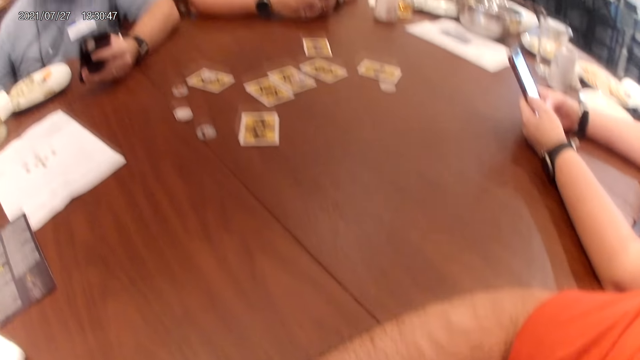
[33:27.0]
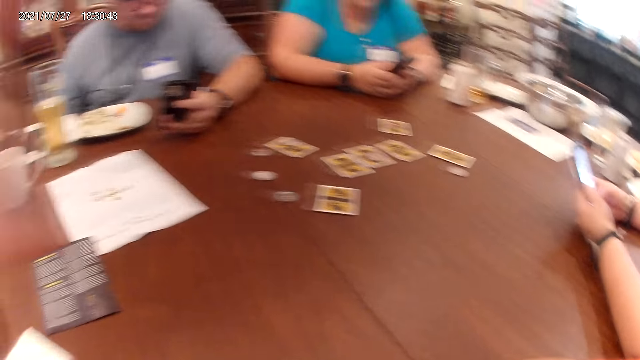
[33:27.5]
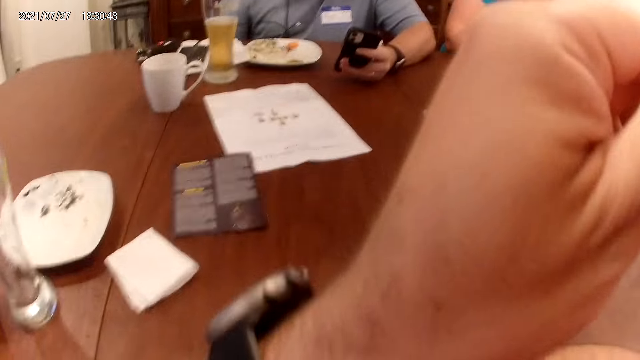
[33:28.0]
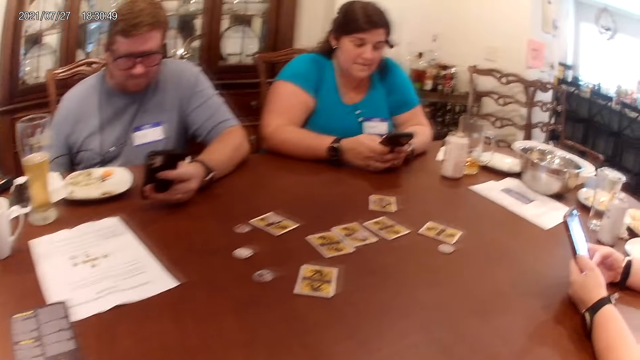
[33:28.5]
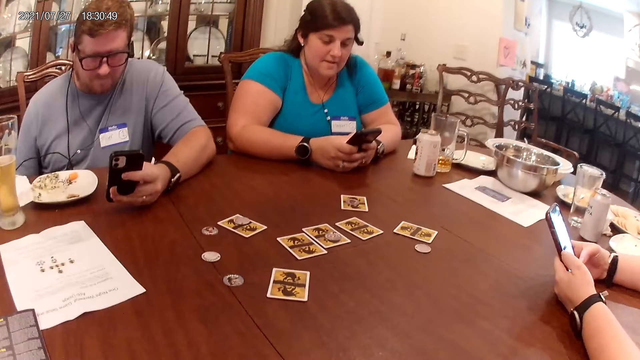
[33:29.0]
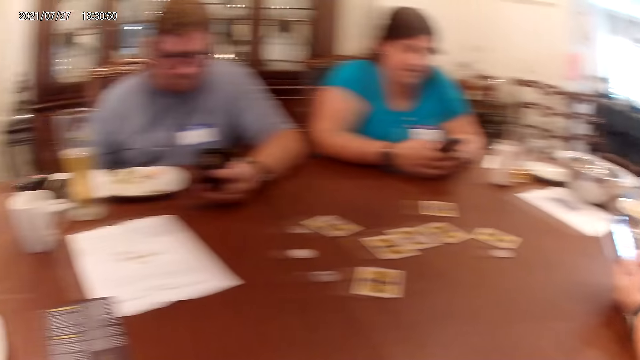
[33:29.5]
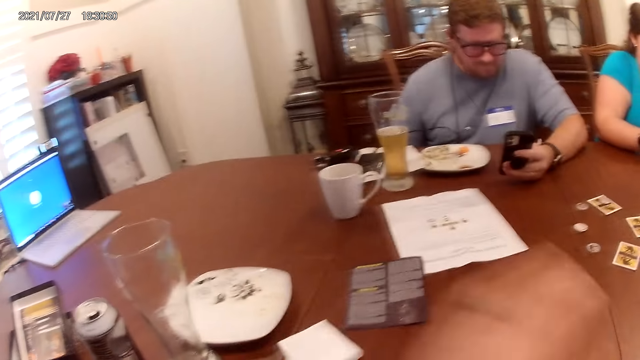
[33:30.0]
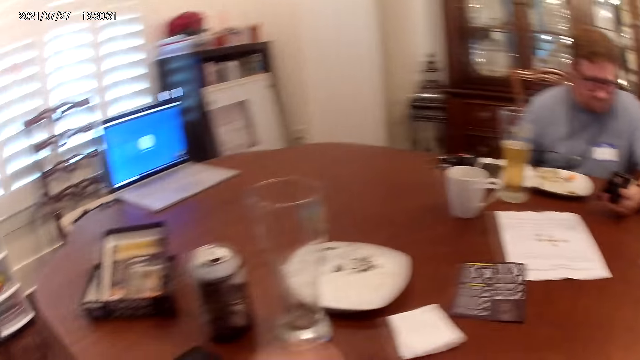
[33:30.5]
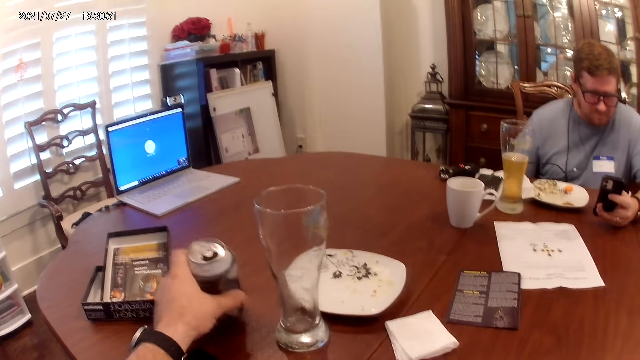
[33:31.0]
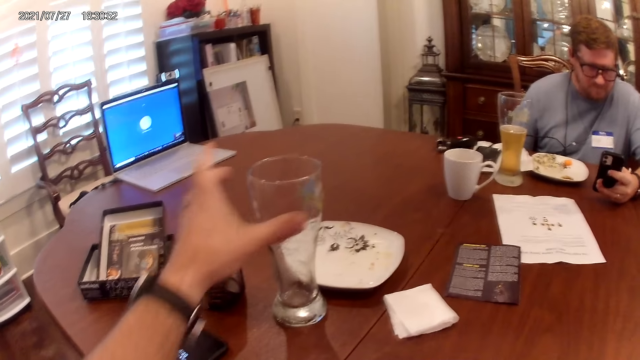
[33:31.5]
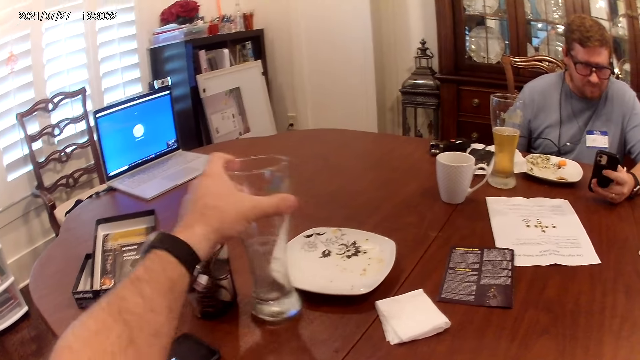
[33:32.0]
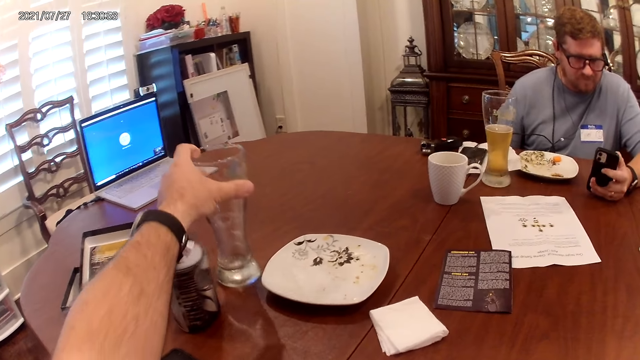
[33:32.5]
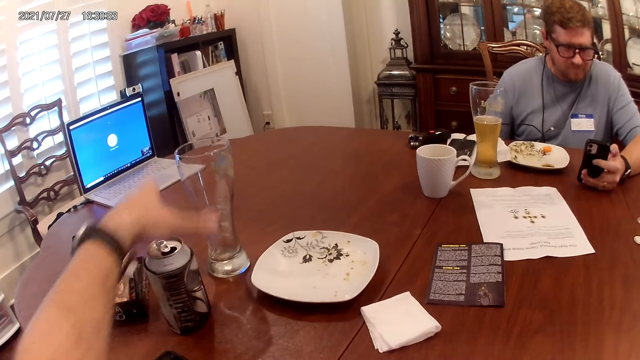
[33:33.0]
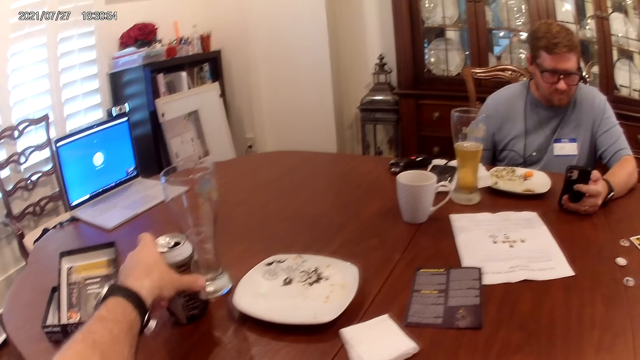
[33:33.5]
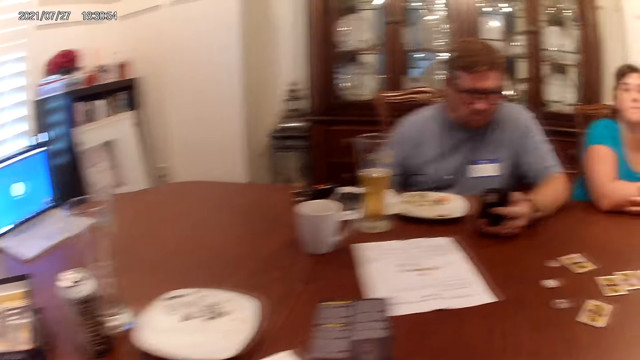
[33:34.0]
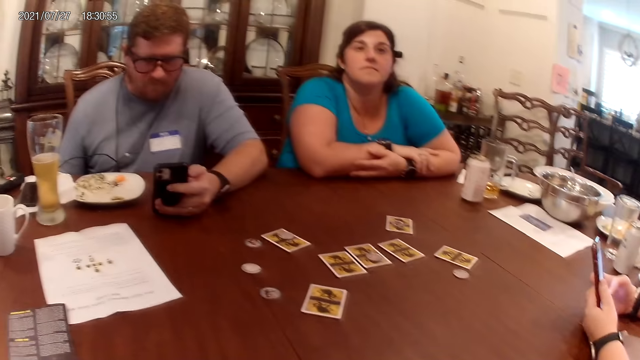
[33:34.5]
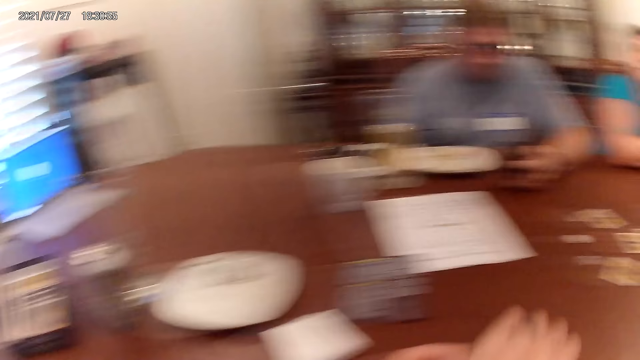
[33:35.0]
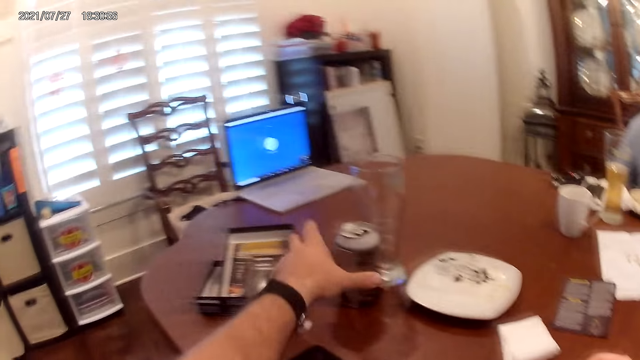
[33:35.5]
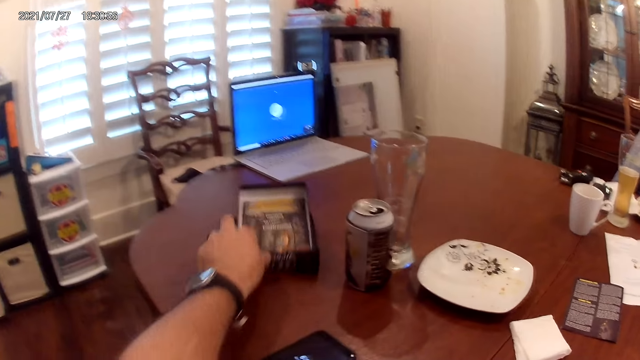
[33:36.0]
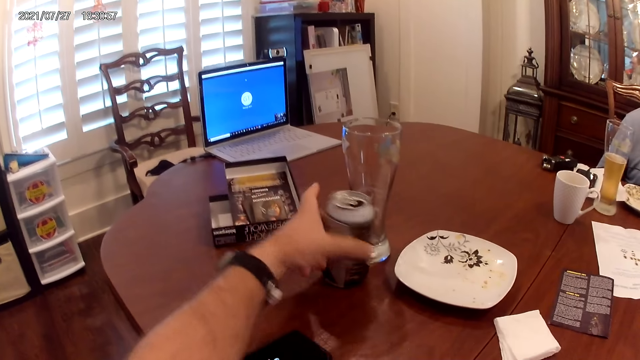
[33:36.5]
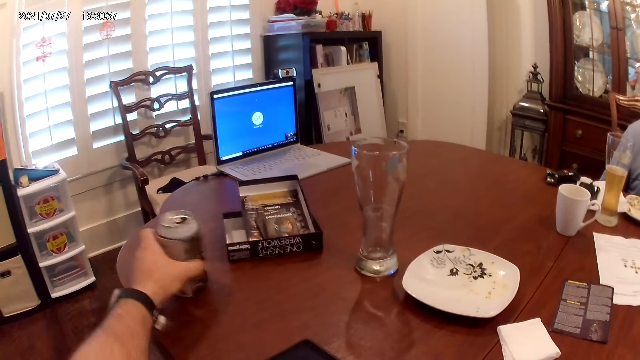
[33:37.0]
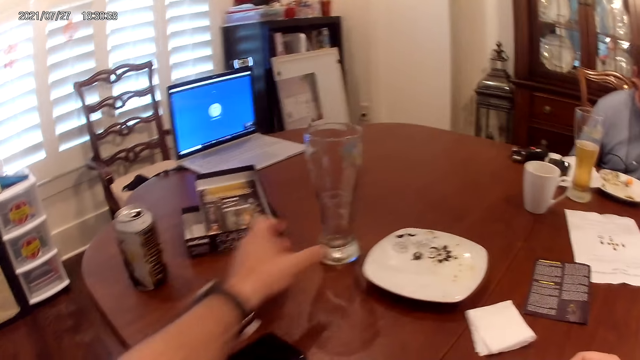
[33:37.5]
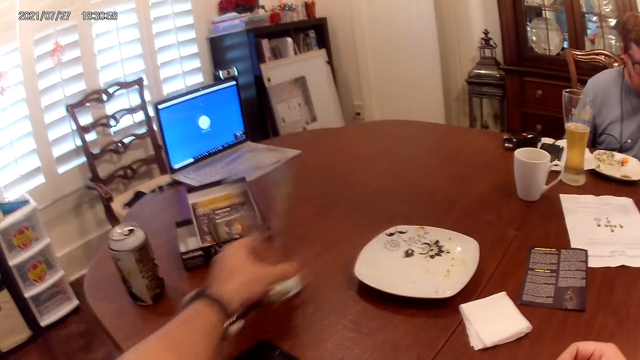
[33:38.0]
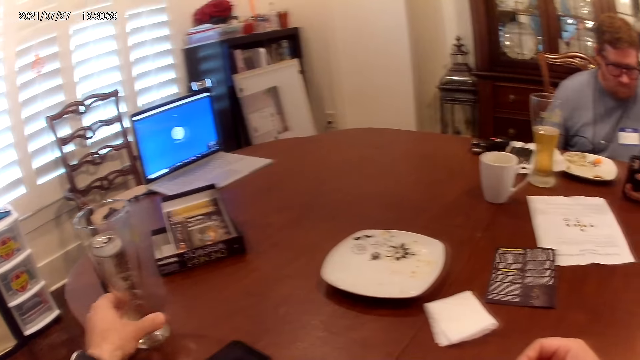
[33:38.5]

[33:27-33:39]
The camera wearer looks at the table. He raises his left hand close to his mouth. He speaks to the man, the woman, and another woman. He shakes a can of beer with his left hand. He adjusts the position of a glass cup with his left hand. He adjusts the position of the can of beer with his left hand. He adjusts the position of a game pack with his left hand. He adjusts the position of the can of beer with his left hand. He adjusts the position of the glass cup with his left hand.

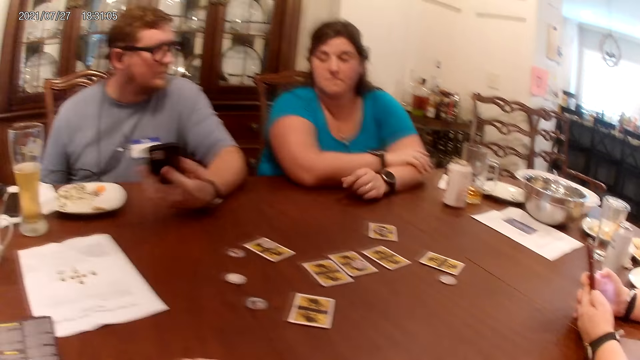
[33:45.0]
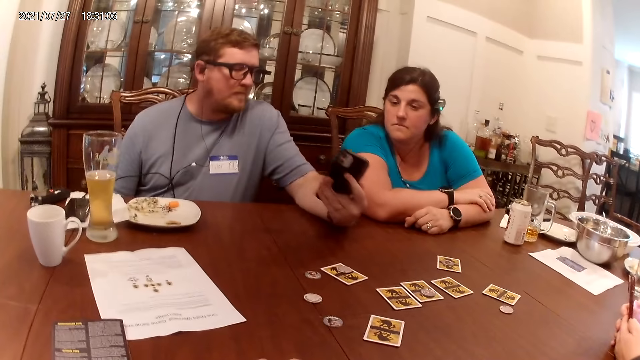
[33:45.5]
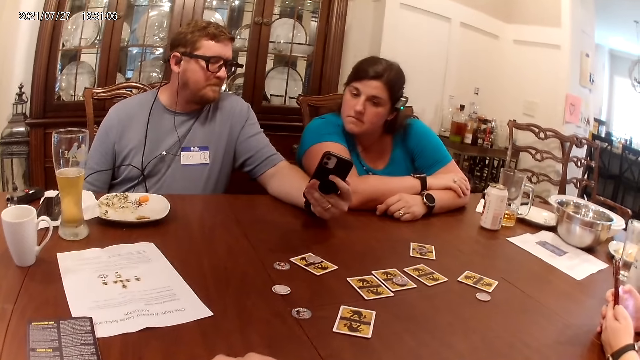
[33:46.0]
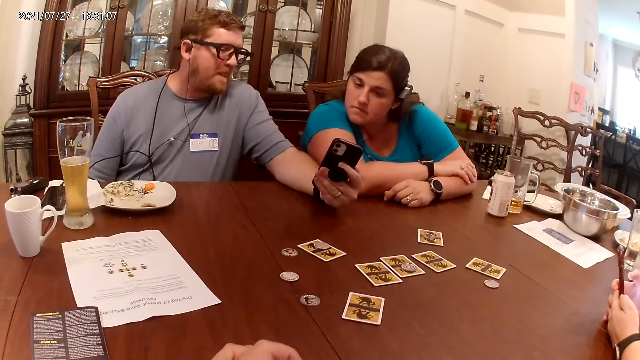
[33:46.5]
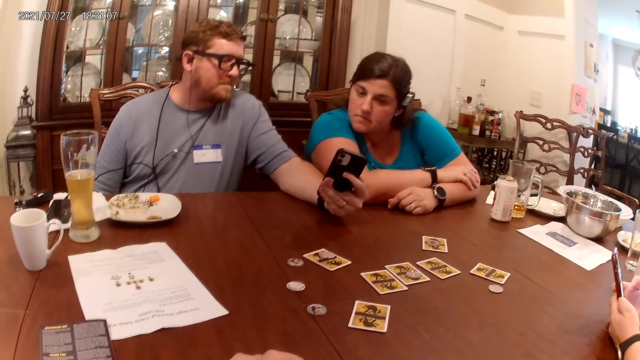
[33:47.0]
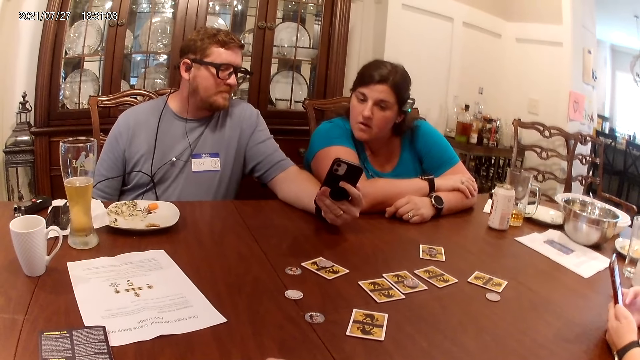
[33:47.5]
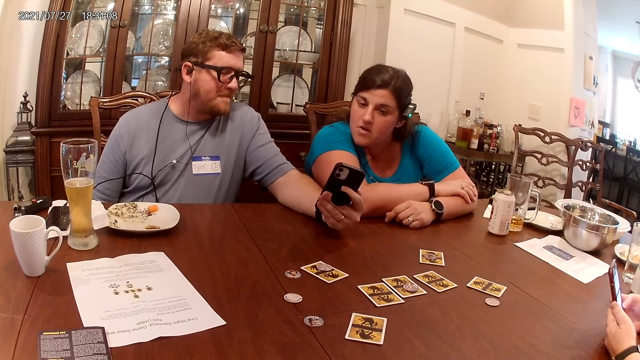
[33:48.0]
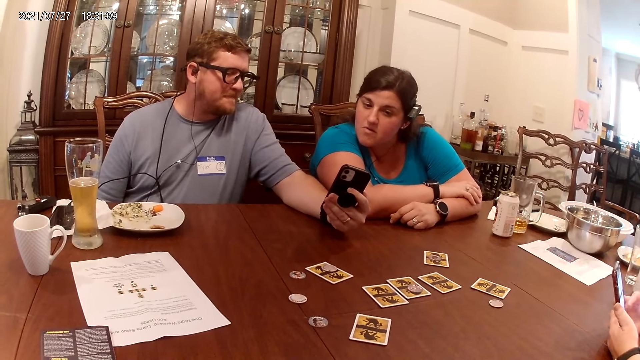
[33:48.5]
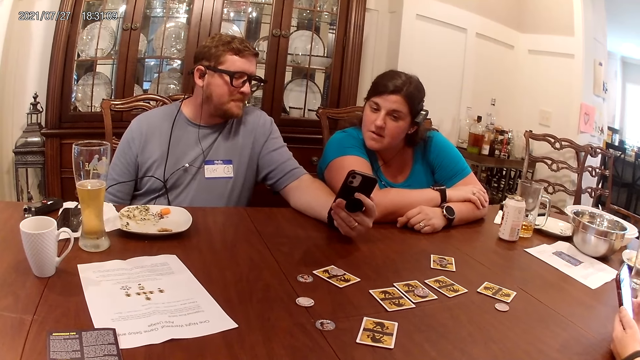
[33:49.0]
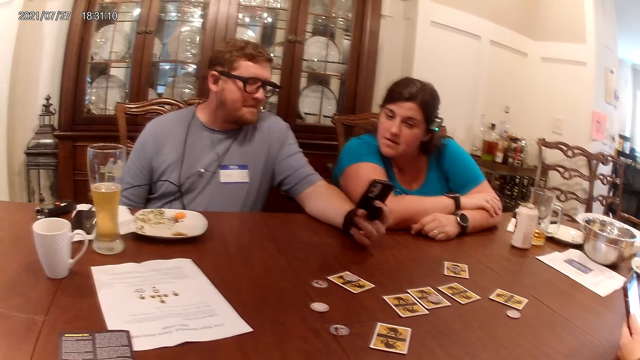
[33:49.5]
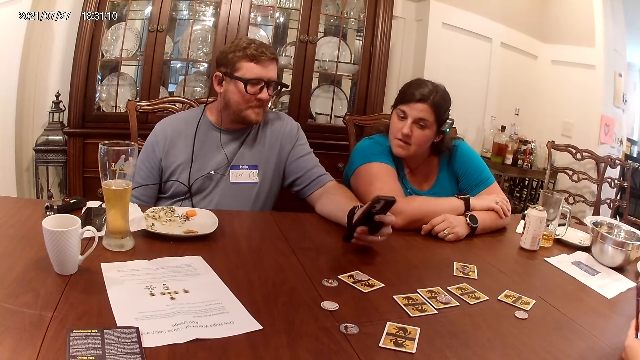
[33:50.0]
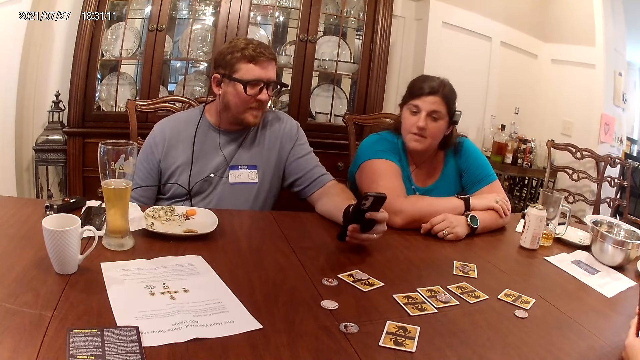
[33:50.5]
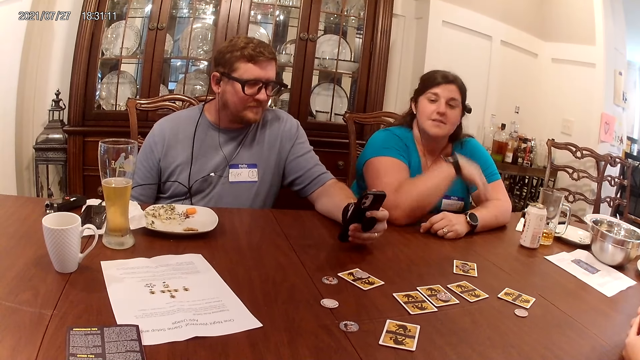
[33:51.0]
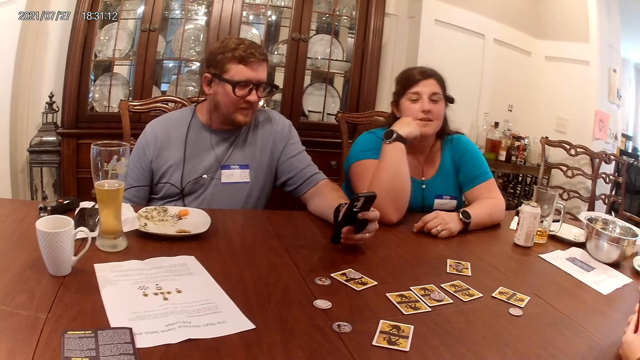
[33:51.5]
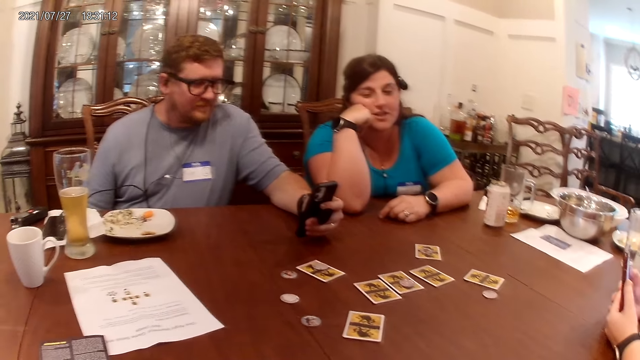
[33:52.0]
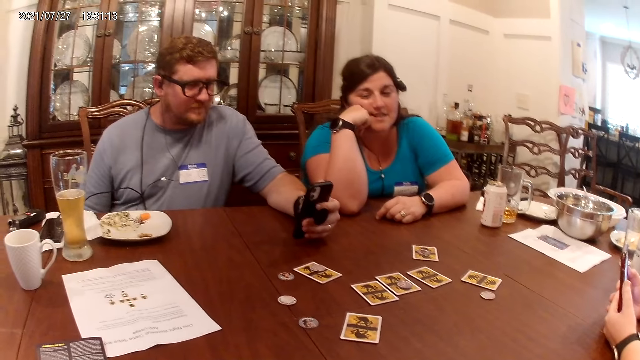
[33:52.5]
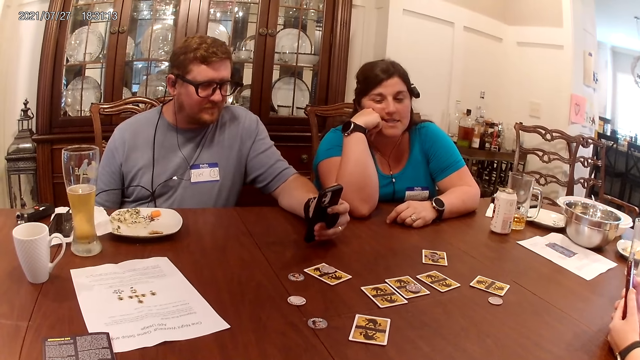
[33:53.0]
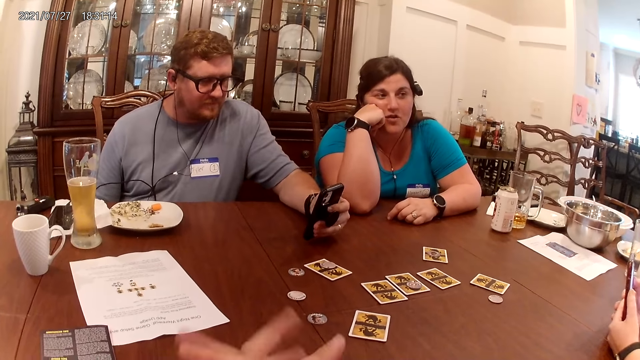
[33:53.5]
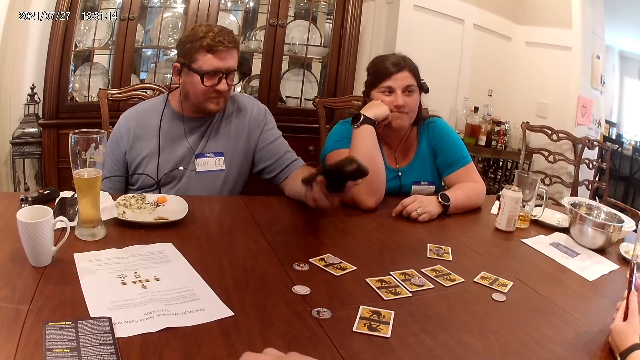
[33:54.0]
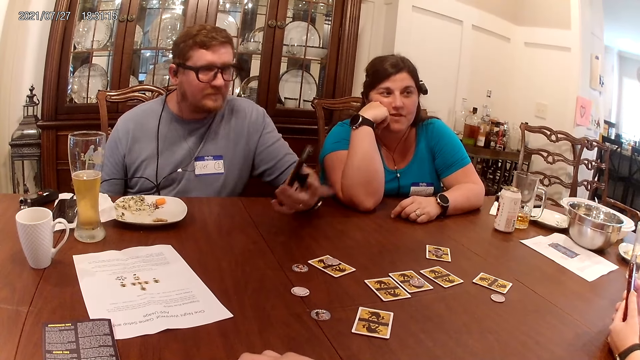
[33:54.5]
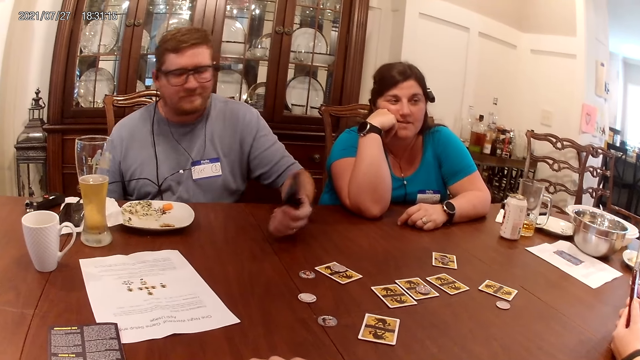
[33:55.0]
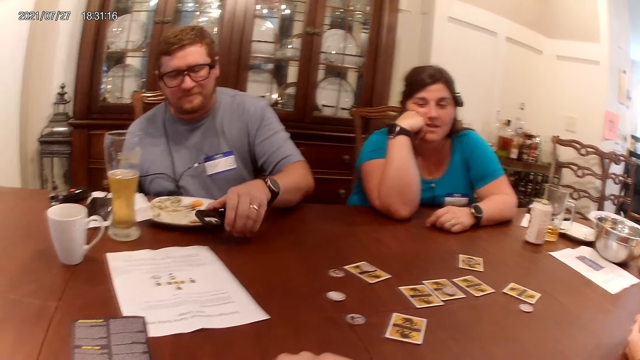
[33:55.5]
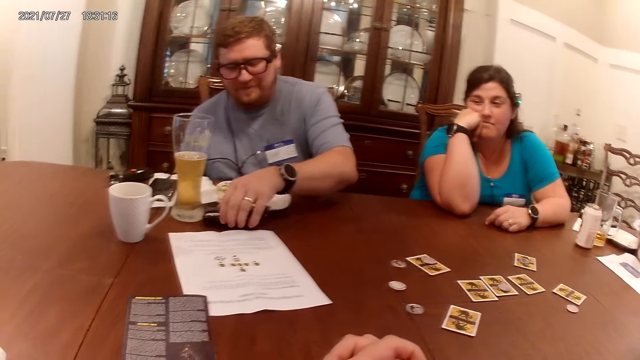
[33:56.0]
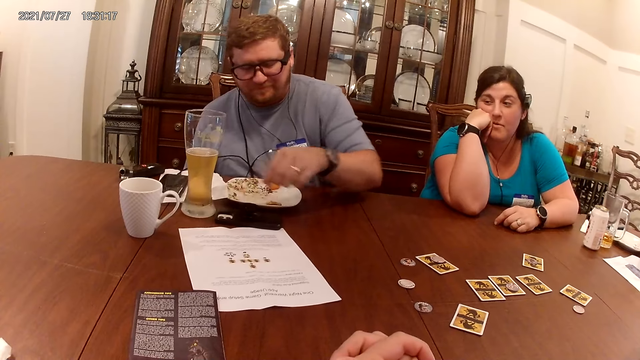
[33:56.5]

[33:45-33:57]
The man shows the woman the phone with his left hand. The camera wearer looks at the table. The woman touches her face with her right hand. The camera wearer looks at the table. The man drops the phone on the table with his left hand.
